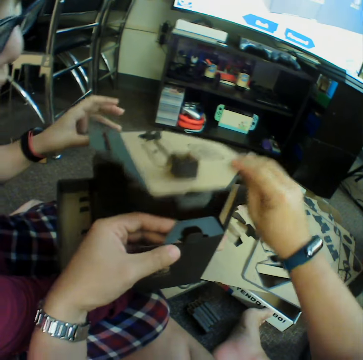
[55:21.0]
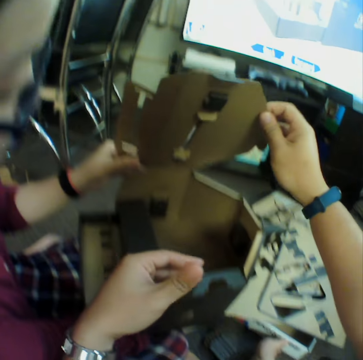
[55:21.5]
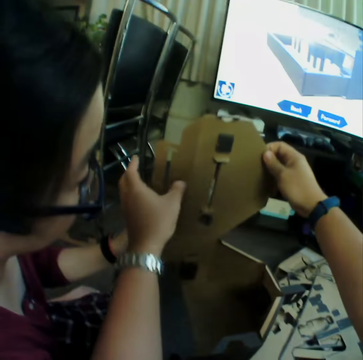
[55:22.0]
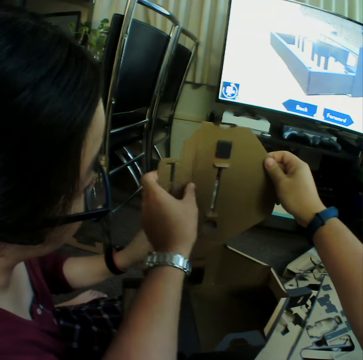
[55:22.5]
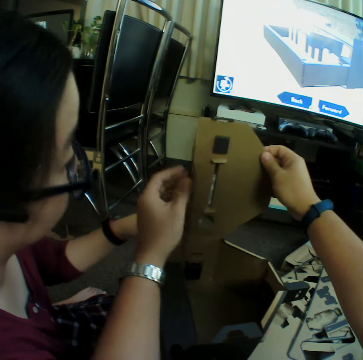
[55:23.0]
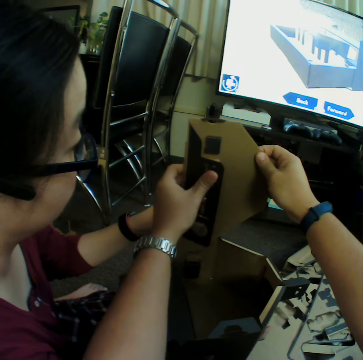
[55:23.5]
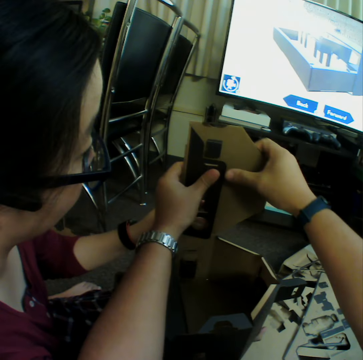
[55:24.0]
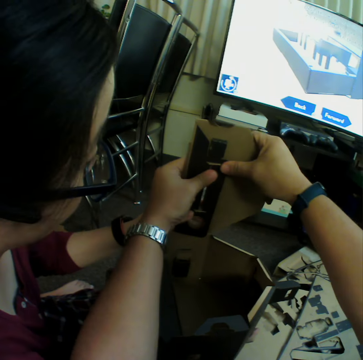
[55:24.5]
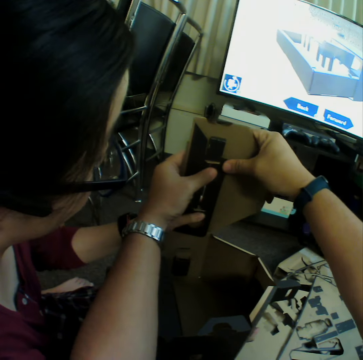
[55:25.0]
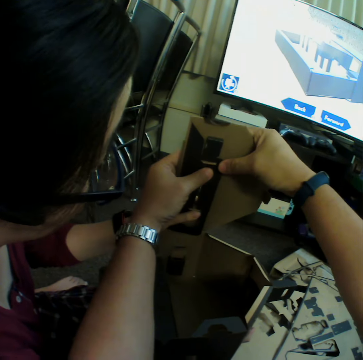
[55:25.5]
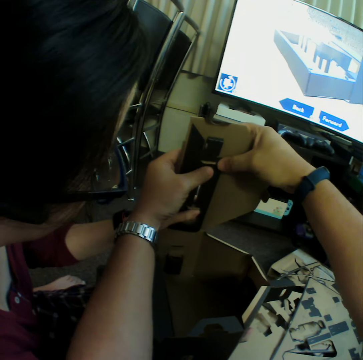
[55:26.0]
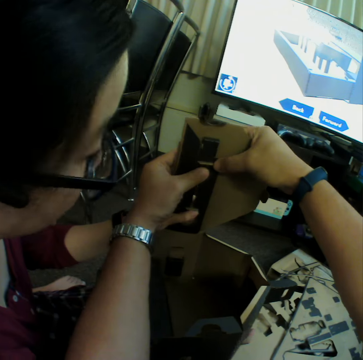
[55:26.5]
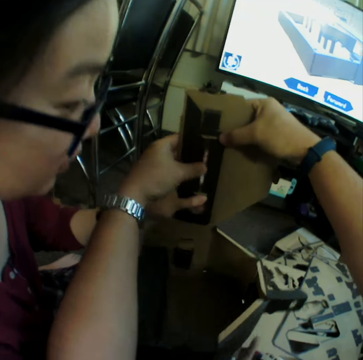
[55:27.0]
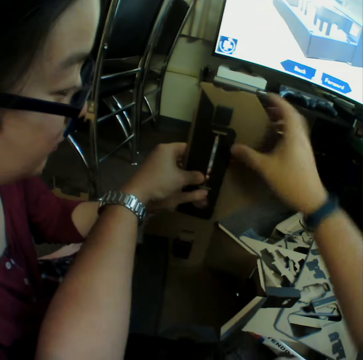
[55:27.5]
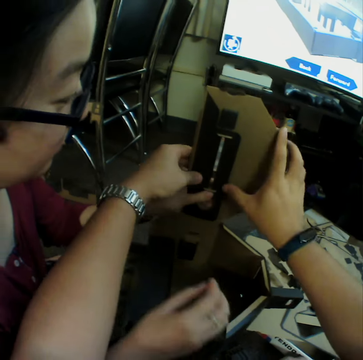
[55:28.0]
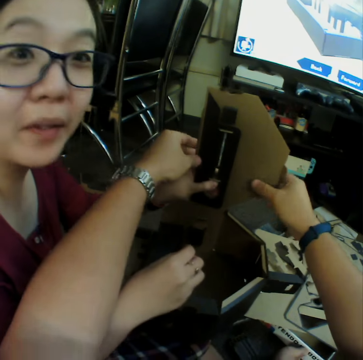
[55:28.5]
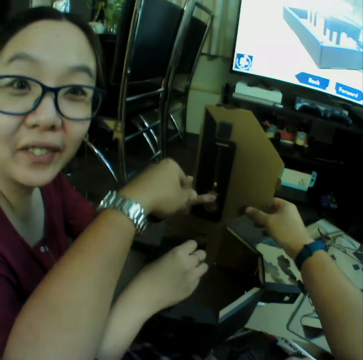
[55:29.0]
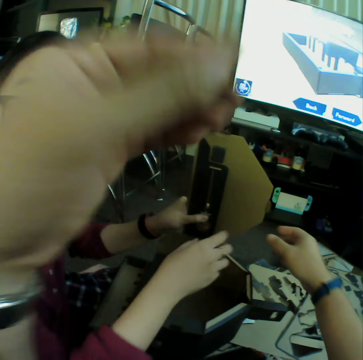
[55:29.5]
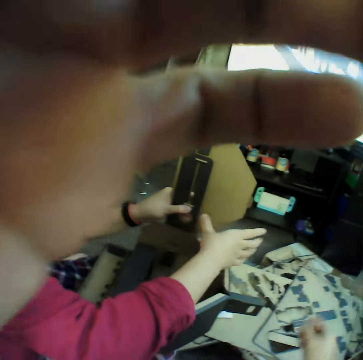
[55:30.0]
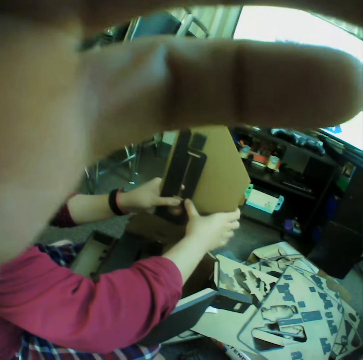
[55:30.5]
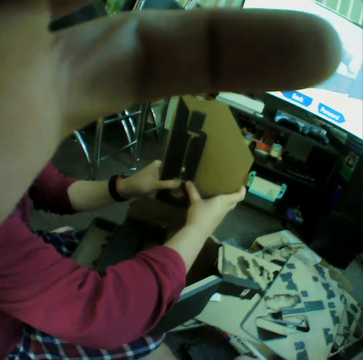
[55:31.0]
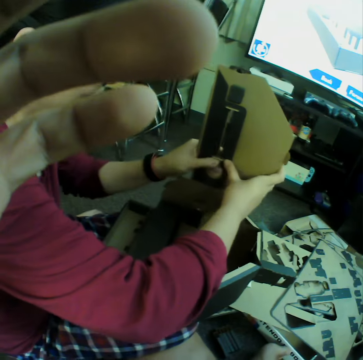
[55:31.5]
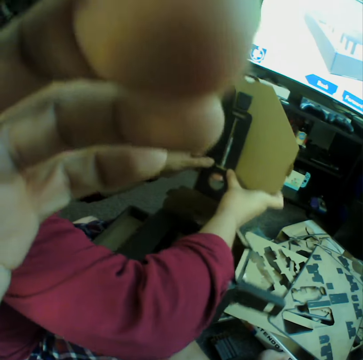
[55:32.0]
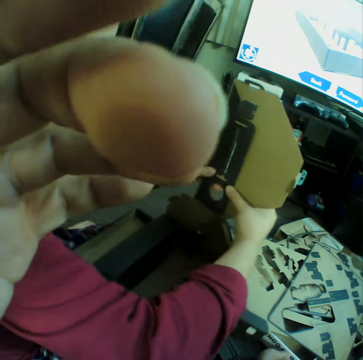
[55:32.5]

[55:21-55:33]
The camera wearer folds the box. A woman talks to the camera wearer. The camera wearer holds the camera. They remove their hands from the bigger piece of the puzzle. The woman puts the bigger piece together.

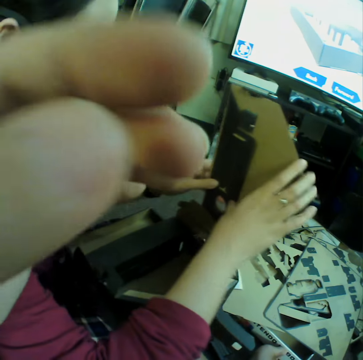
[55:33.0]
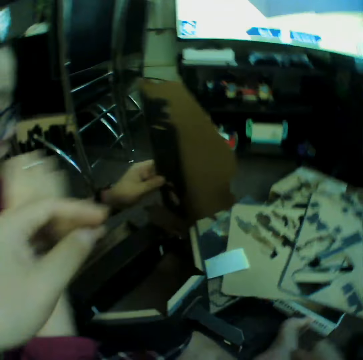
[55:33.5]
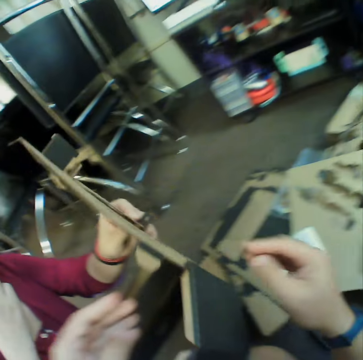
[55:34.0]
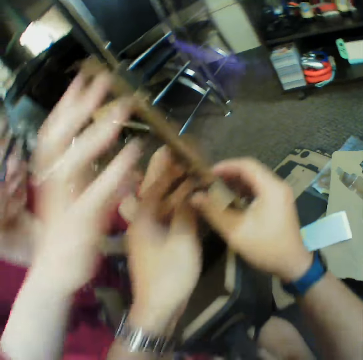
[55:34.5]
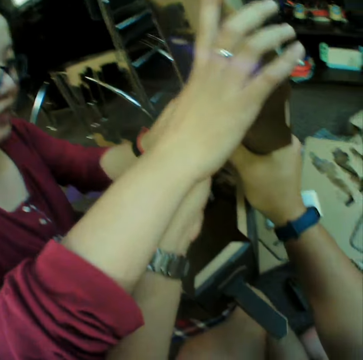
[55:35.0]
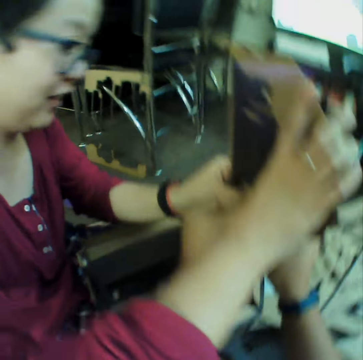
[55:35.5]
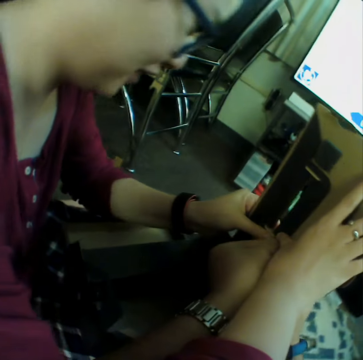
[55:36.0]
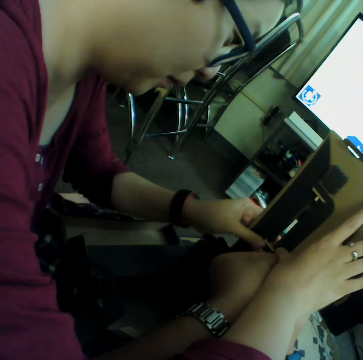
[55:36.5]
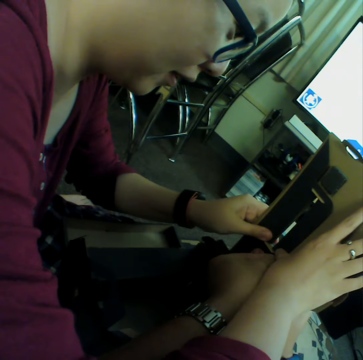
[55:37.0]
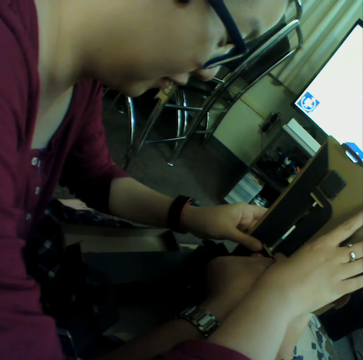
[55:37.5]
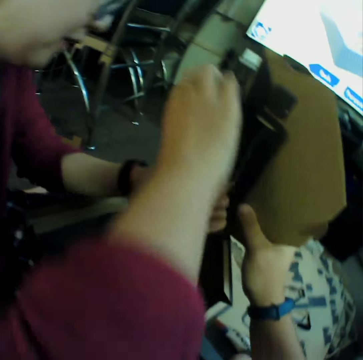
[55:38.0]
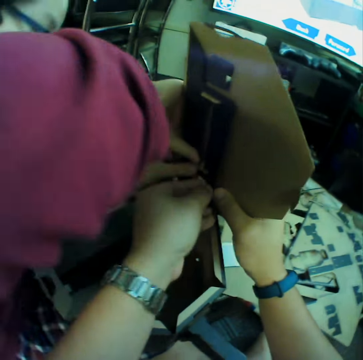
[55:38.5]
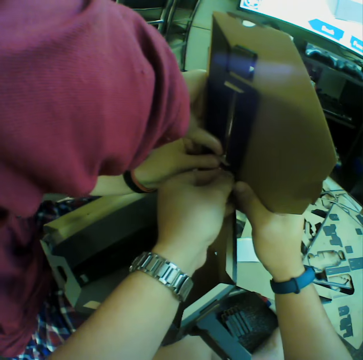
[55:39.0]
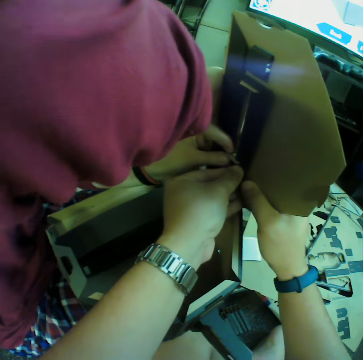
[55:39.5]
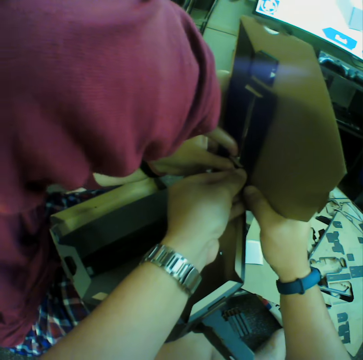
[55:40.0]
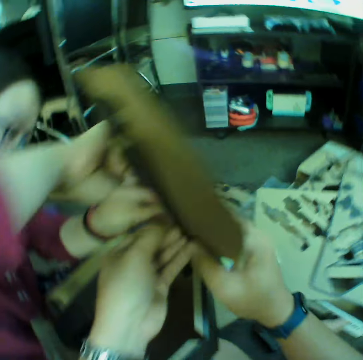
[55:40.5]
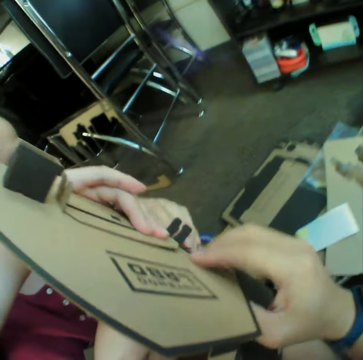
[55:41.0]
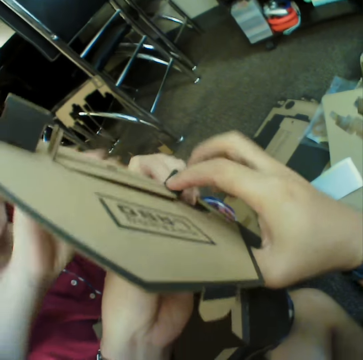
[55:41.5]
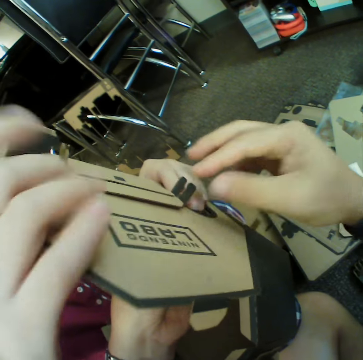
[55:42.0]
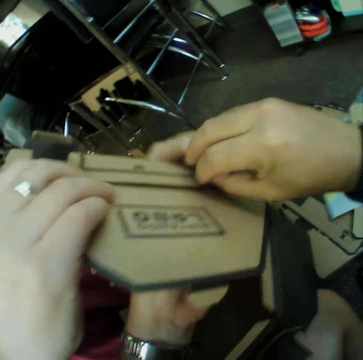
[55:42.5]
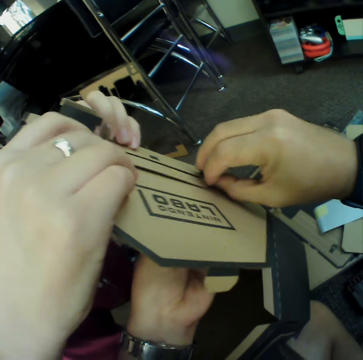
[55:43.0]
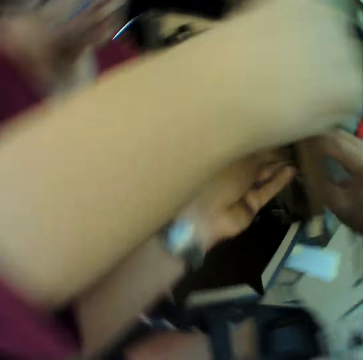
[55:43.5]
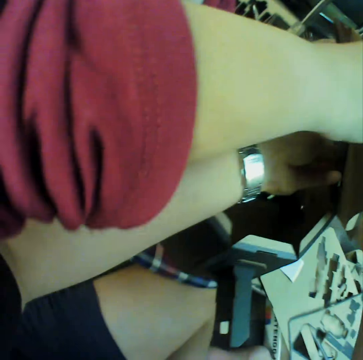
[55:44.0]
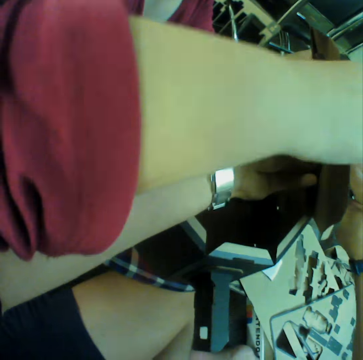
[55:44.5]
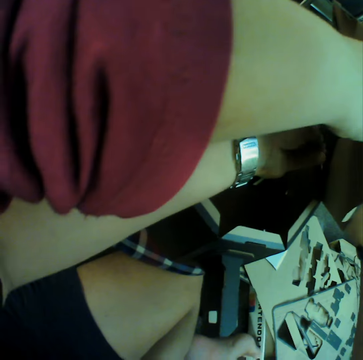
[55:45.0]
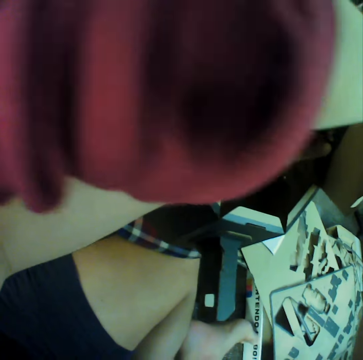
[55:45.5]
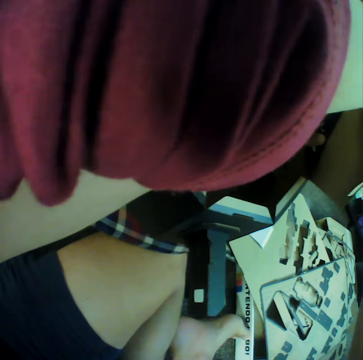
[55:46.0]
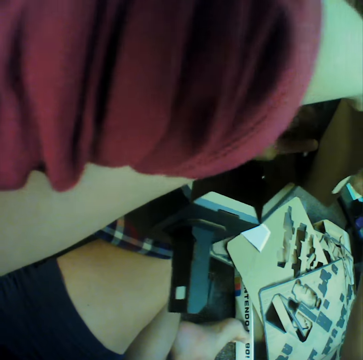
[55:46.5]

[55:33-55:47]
The camera wearer helps a woman to fix the bigger piece of the puzzle.

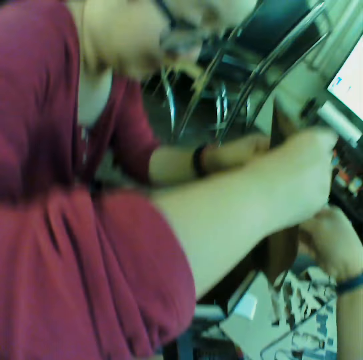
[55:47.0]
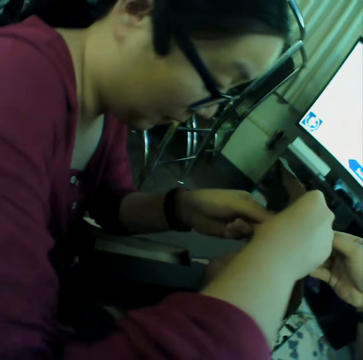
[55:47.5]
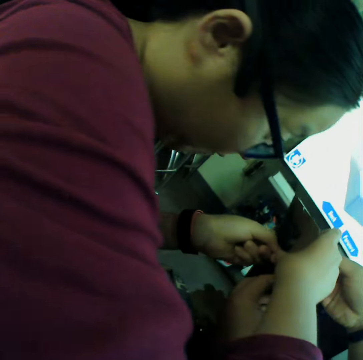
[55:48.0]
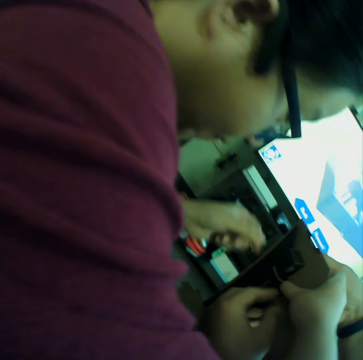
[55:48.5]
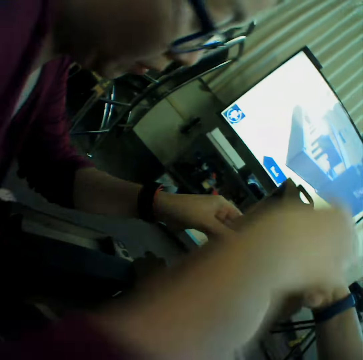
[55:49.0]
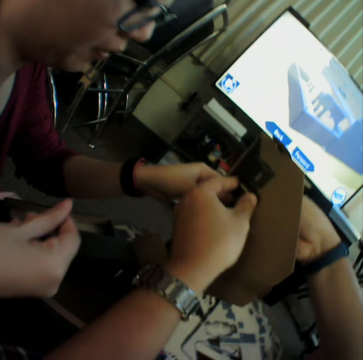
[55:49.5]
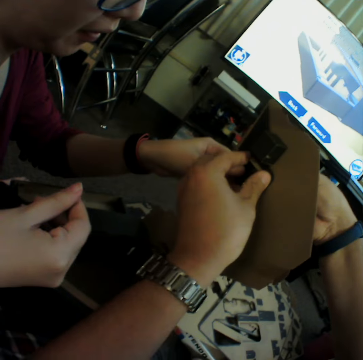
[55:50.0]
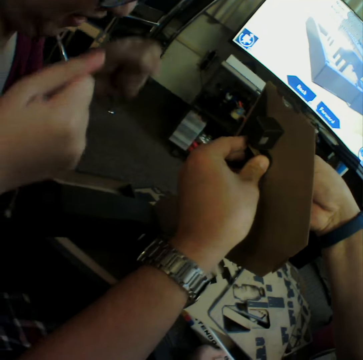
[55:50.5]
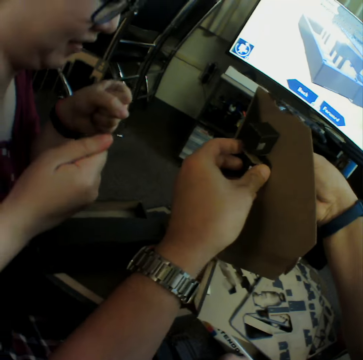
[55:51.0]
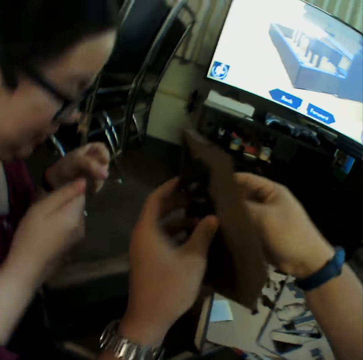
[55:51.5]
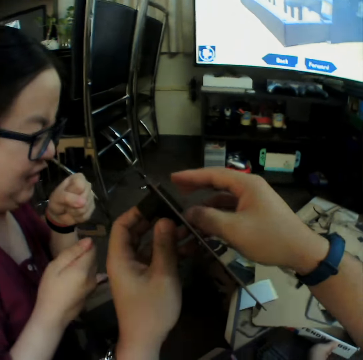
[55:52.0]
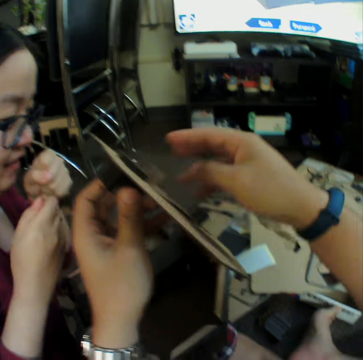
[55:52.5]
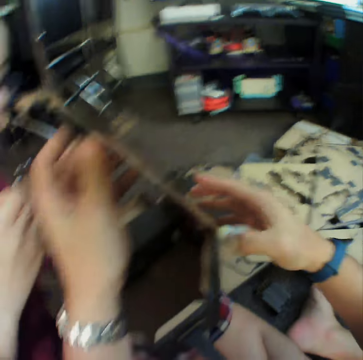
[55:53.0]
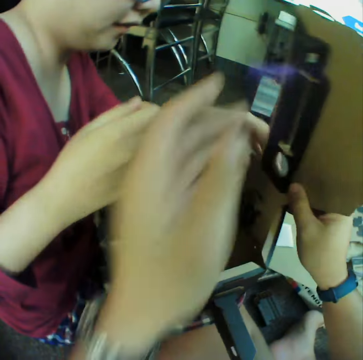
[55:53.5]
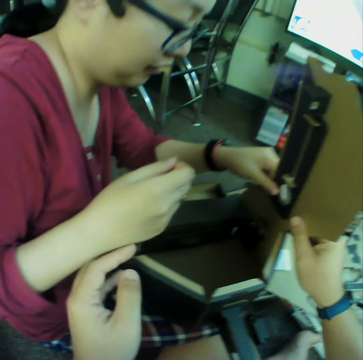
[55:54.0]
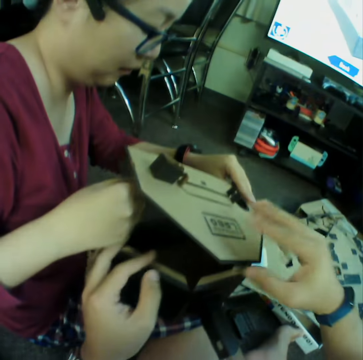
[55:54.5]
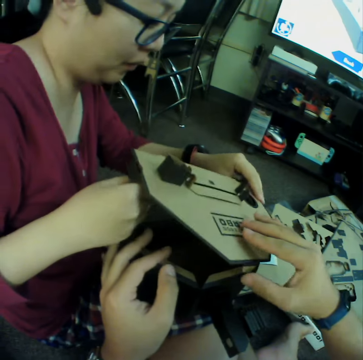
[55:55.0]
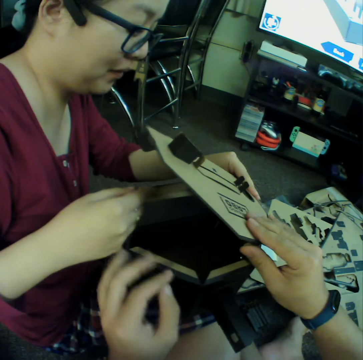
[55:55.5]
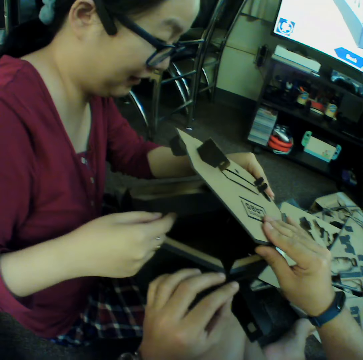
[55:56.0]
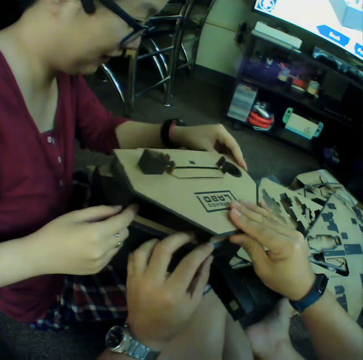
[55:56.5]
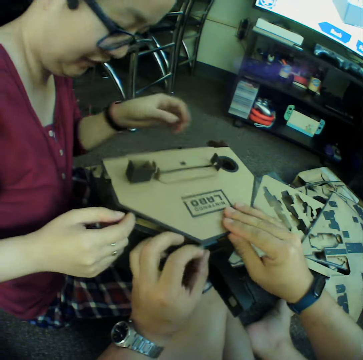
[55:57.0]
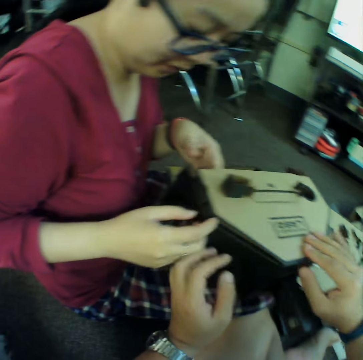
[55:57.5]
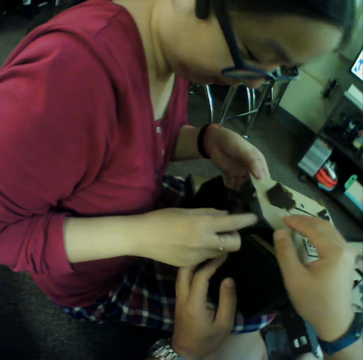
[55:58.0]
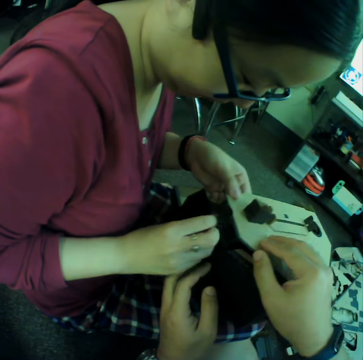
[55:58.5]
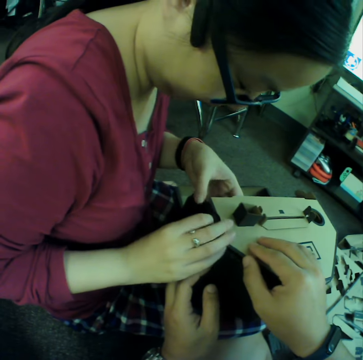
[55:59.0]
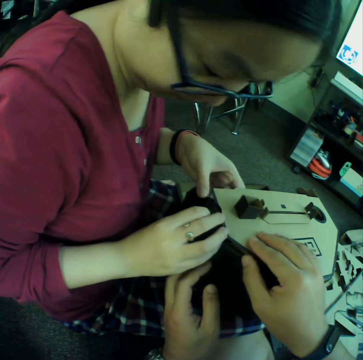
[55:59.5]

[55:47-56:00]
A person removes a hand from the bigger piece of the puzzle. The person helps the camera wearer to fix the bigger piece of the puzzle.
